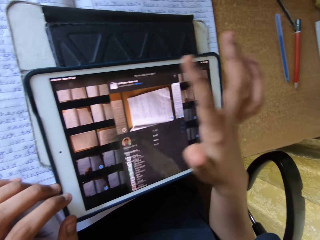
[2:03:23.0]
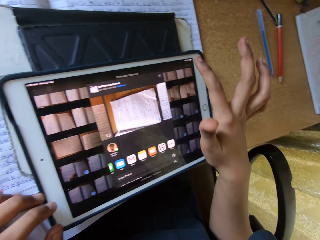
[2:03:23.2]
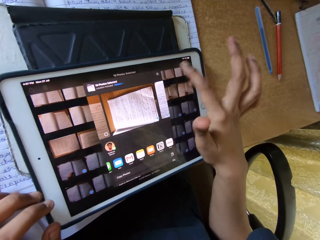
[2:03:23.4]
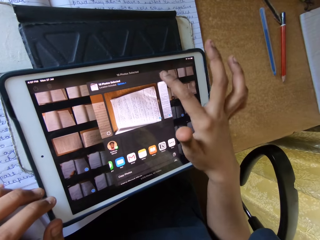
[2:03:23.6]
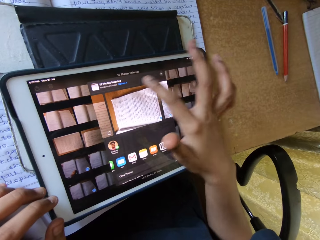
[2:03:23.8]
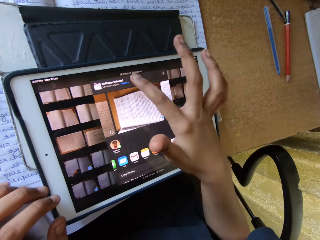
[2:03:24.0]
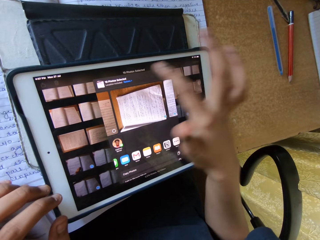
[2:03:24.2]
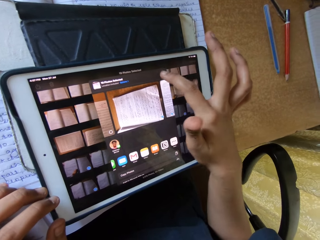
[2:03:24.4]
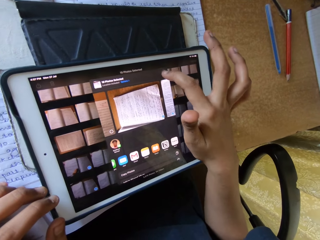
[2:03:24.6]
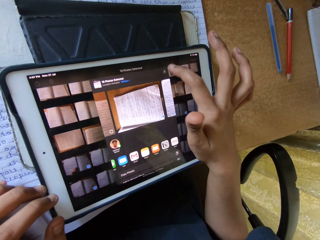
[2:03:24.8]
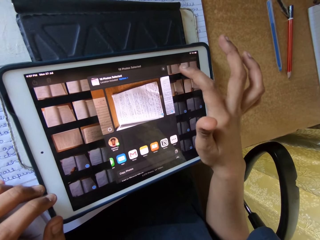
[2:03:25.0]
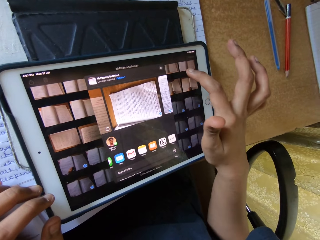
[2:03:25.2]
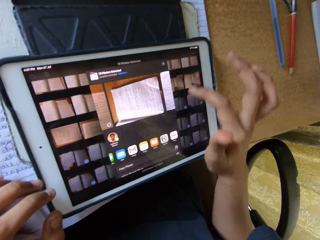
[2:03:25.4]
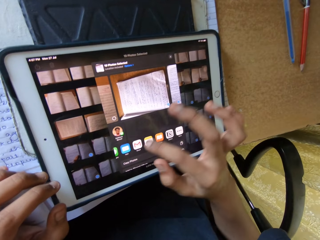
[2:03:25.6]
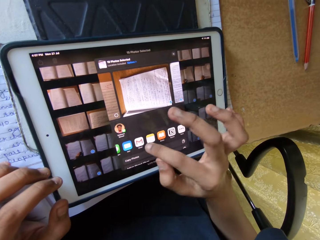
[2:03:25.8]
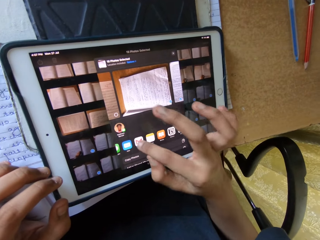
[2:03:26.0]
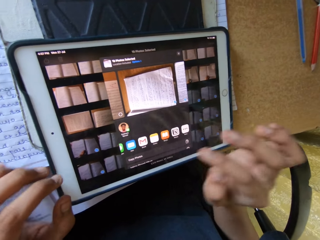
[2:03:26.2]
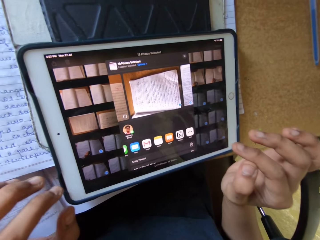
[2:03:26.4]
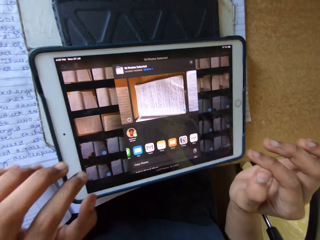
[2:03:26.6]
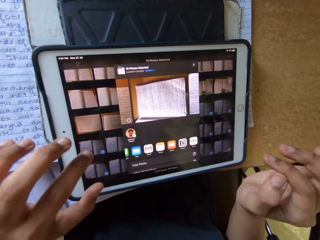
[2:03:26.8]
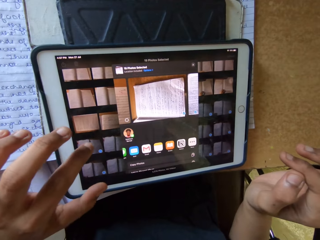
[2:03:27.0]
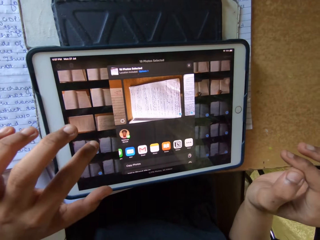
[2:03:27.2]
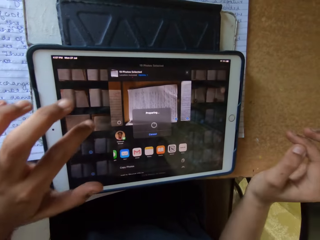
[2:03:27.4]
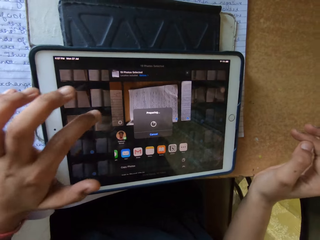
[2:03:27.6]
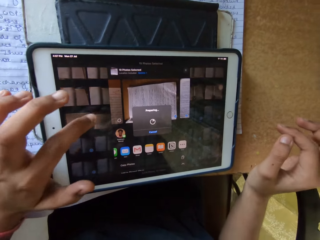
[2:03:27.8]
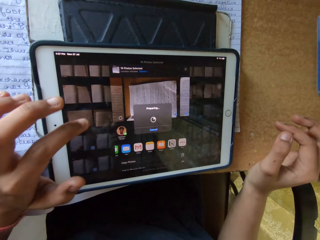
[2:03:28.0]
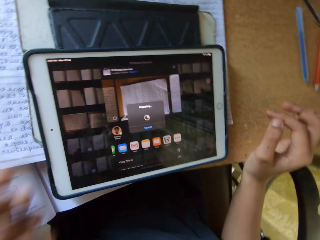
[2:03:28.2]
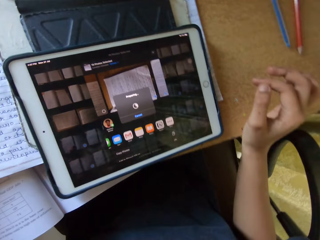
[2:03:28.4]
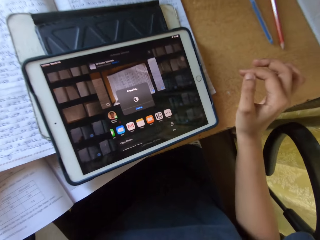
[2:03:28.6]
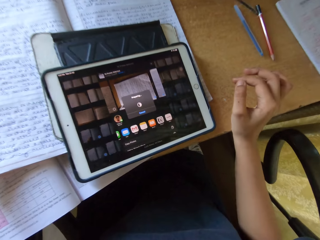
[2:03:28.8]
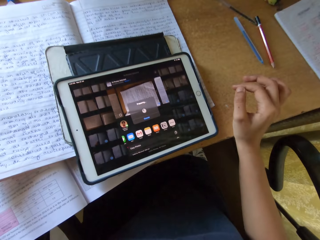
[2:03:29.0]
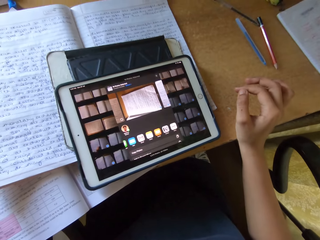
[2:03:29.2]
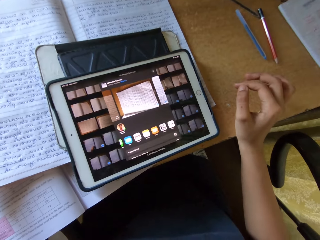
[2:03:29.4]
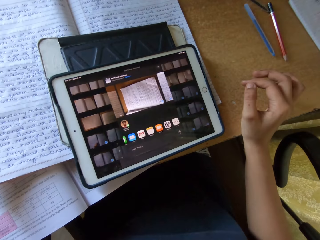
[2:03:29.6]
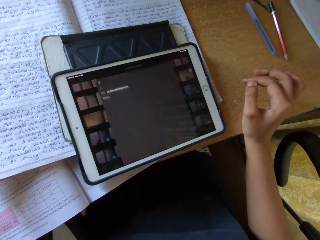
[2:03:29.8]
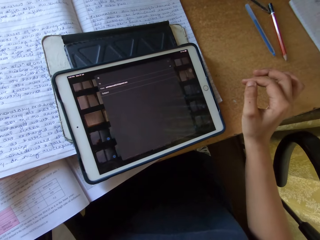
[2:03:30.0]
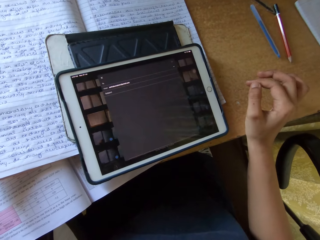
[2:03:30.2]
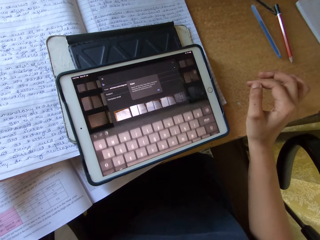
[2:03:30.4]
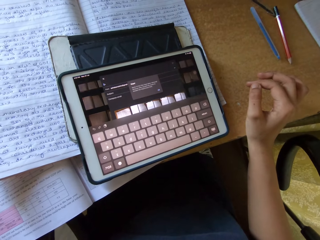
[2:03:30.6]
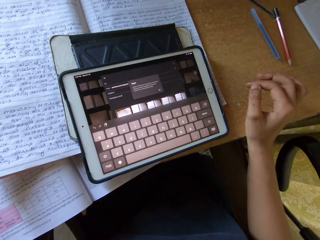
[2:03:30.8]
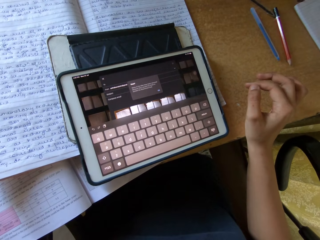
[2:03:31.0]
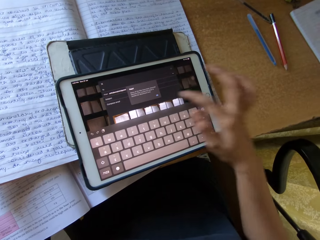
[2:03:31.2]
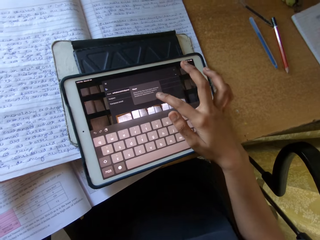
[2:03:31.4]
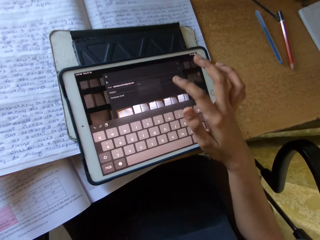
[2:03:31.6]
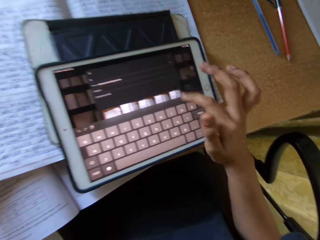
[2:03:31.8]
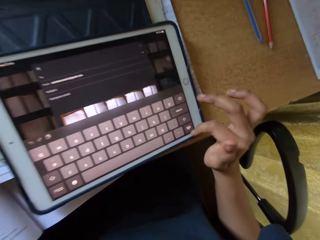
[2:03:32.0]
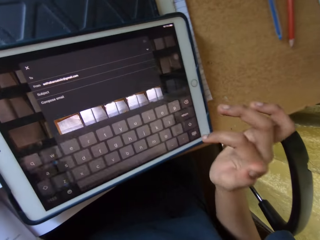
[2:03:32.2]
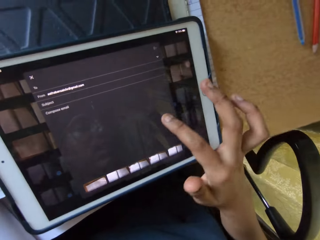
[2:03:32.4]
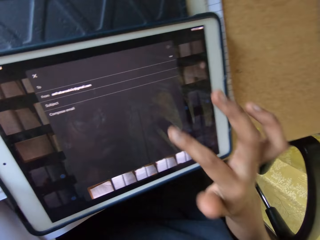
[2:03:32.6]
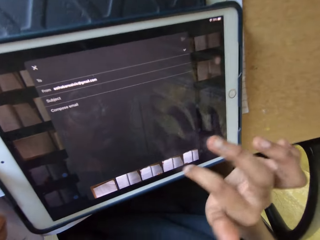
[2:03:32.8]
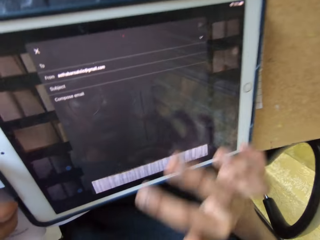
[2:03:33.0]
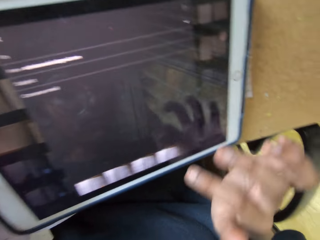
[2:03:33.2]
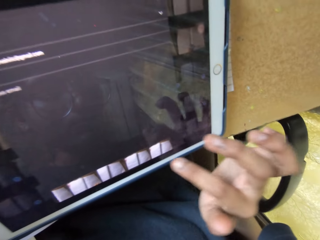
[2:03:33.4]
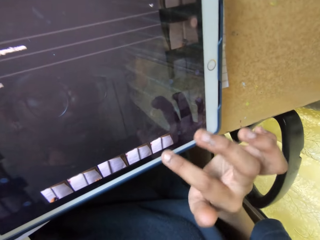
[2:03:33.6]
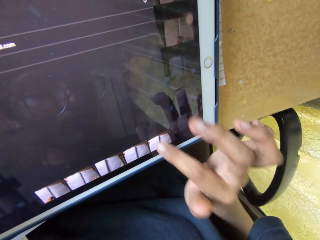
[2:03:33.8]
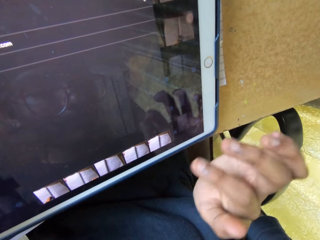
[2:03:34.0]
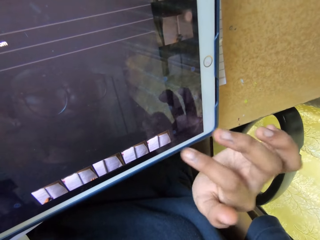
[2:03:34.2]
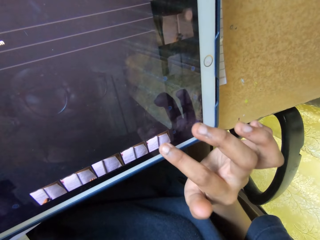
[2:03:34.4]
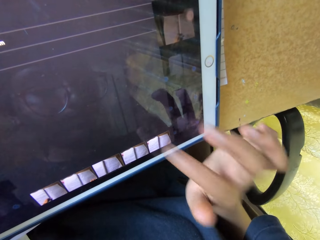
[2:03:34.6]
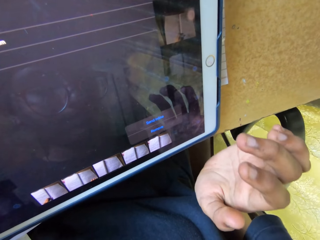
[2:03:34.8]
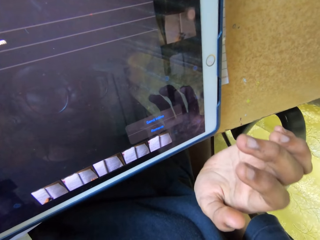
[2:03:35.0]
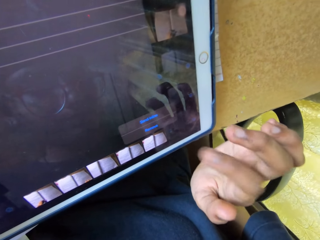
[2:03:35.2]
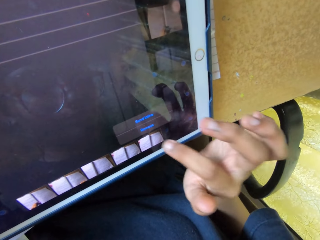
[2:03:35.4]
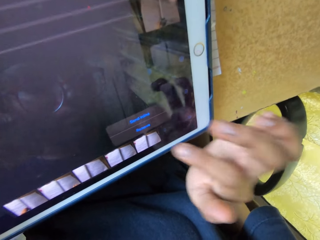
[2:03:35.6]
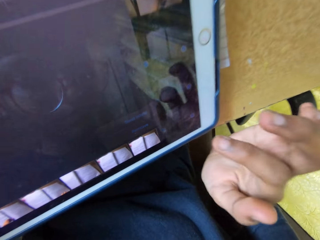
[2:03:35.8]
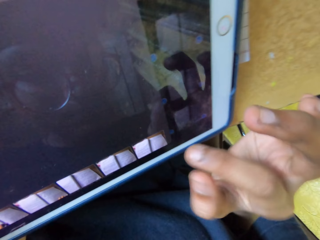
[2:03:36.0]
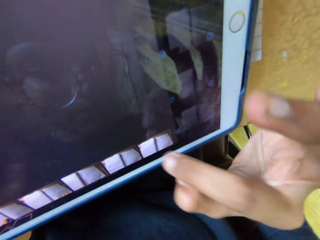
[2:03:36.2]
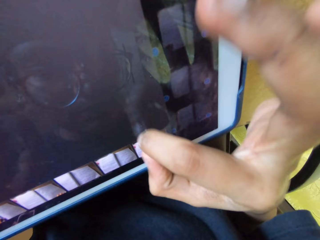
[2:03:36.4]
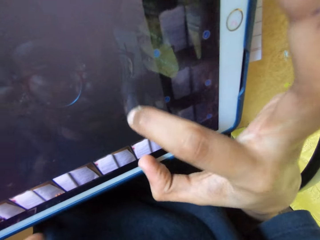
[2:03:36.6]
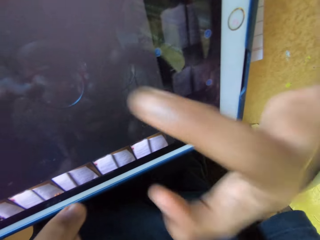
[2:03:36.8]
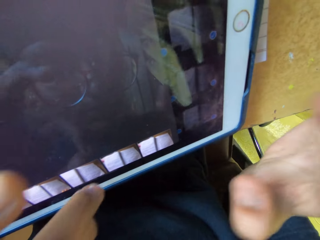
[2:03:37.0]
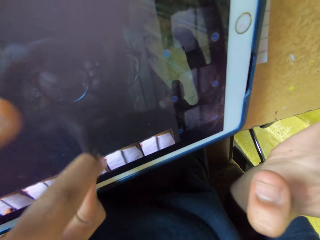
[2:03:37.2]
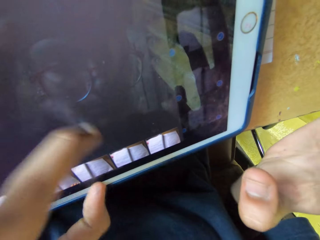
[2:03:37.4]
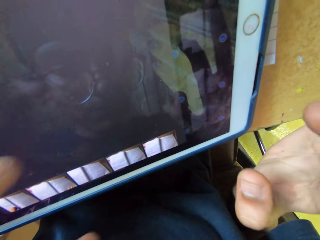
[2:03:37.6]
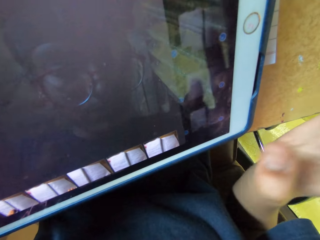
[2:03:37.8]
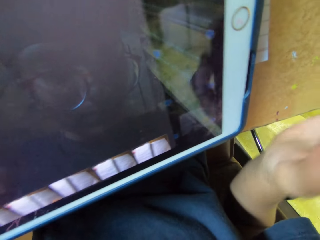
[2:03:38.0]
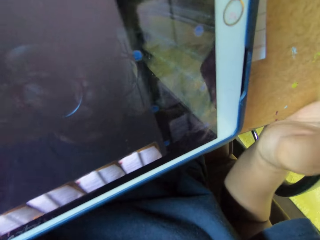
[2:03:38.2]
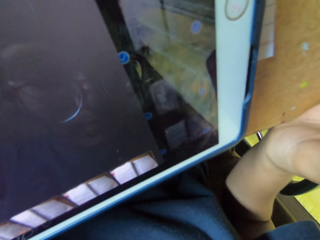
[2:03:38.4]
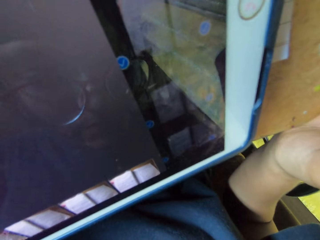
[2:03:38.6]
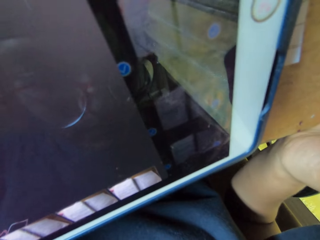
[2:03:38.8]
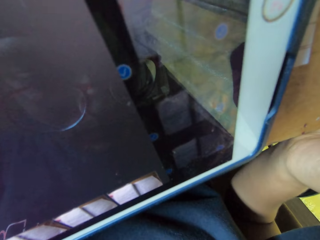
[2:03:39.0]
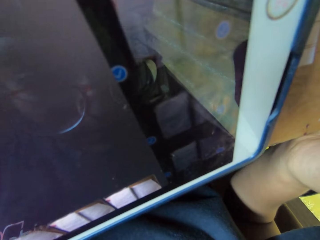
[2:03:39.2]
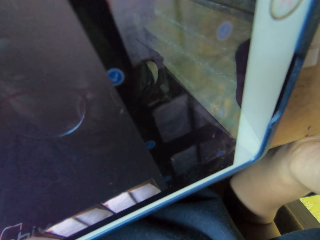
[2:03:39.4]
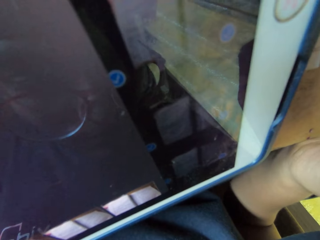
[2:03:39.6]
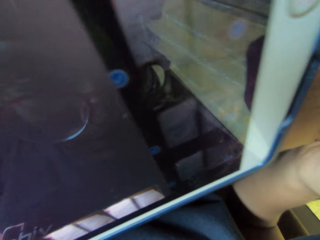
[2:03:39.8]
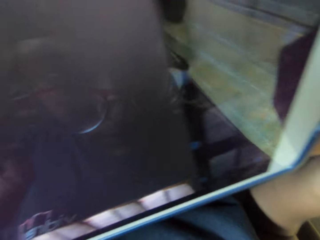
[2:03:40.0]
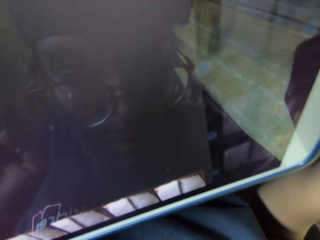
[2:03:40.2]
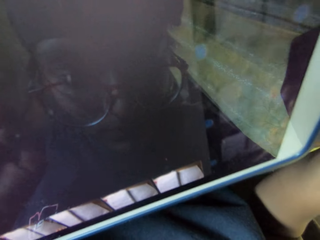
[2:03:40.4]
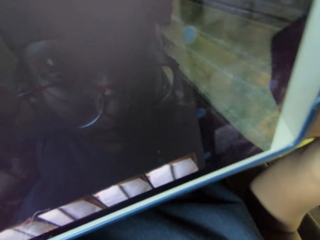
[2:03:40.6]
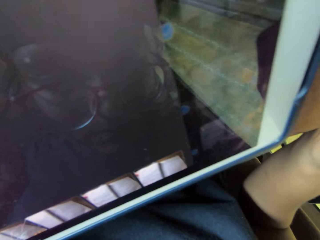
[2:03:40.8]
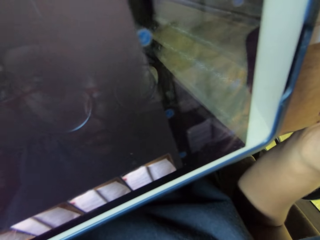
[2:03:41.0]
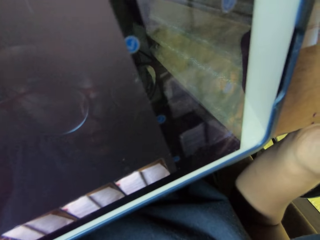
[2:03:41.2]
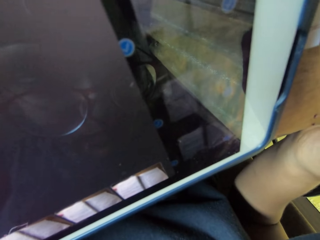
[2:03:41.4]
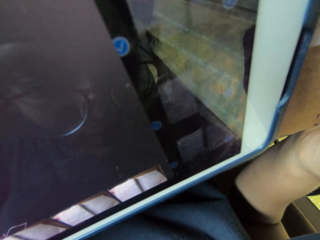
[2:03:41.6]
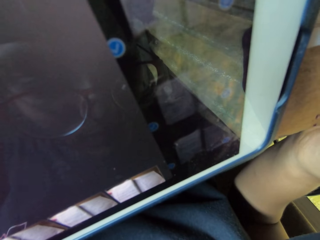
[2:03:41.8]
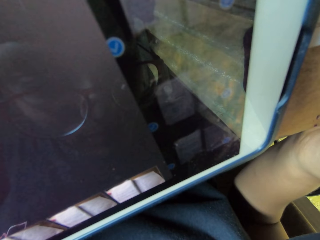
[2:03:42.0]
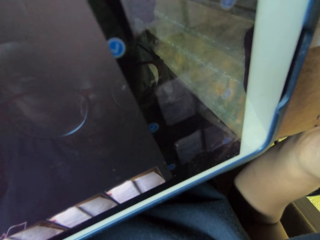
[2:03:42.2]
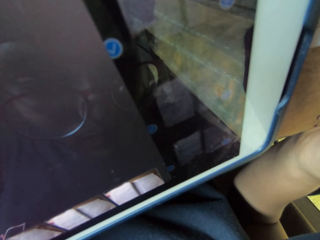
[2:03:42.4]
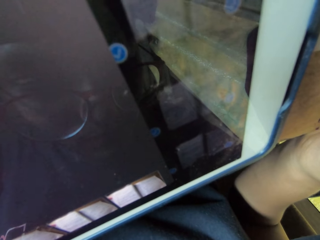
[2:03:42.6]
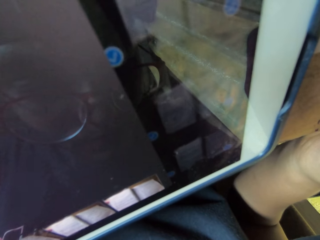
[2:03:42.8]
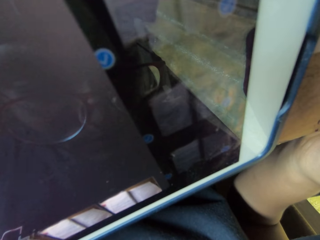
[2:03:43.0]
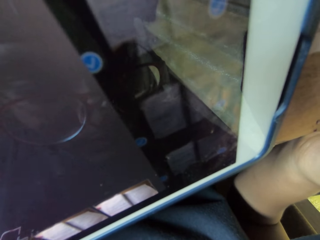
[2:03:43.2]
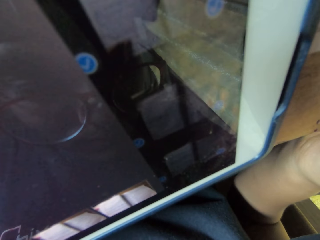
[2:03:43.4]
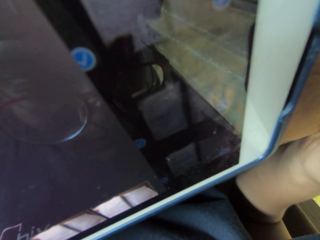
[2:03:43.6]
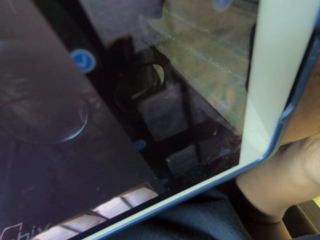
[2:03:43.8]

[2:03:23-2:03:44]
The camera wearer looks at the tablet. They sing. They press icons on the tablet. They touch the tablet with the left hand. They look at the tablet.
